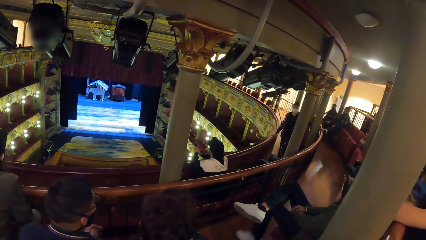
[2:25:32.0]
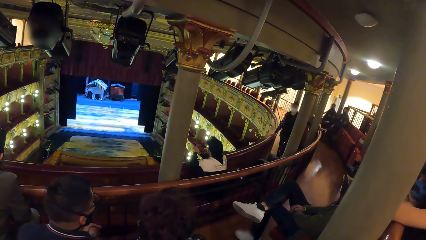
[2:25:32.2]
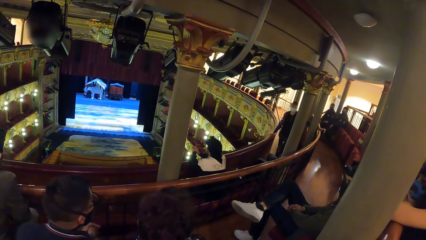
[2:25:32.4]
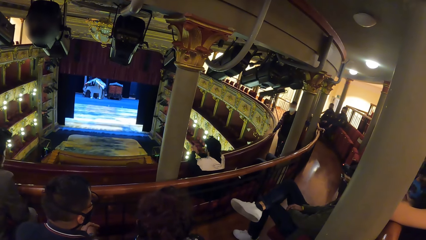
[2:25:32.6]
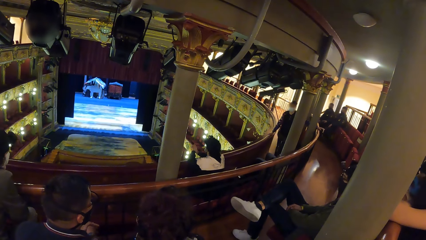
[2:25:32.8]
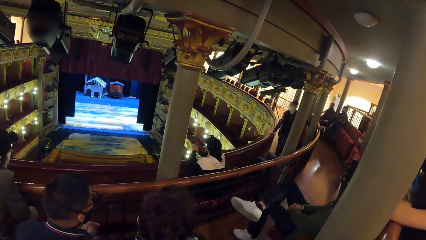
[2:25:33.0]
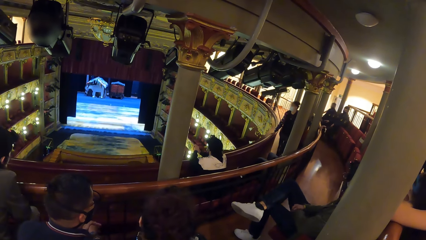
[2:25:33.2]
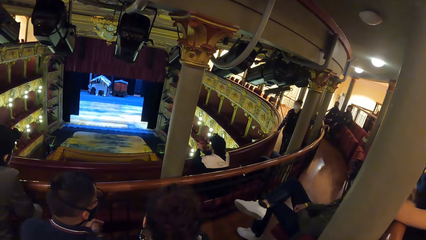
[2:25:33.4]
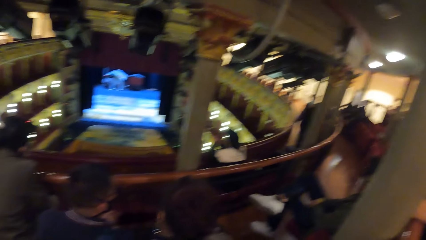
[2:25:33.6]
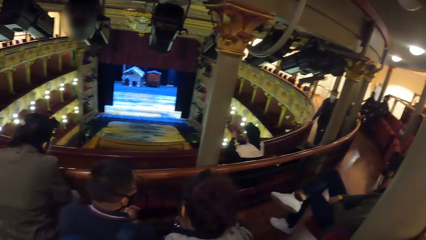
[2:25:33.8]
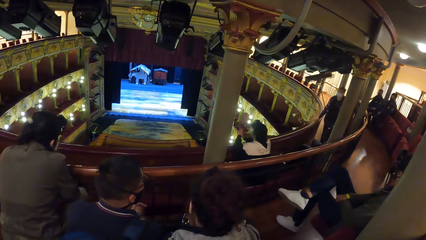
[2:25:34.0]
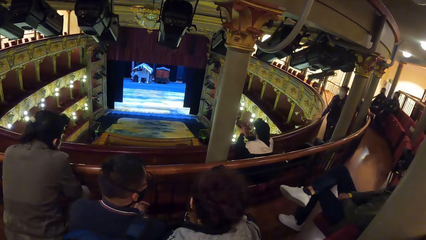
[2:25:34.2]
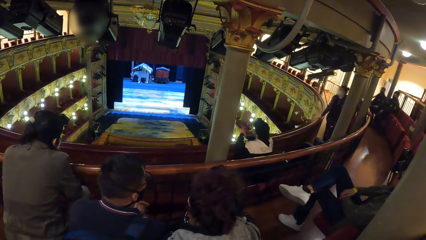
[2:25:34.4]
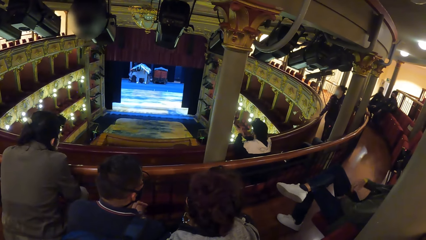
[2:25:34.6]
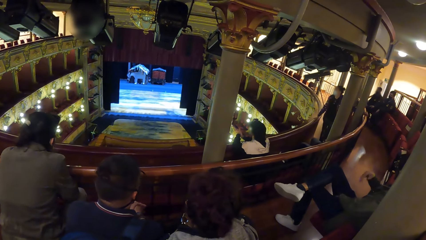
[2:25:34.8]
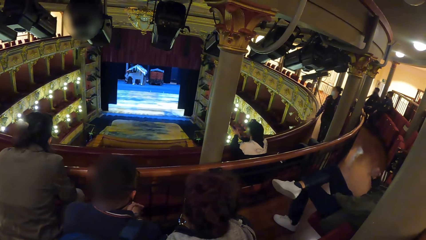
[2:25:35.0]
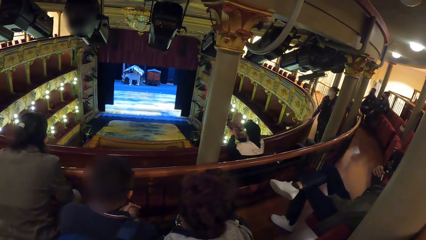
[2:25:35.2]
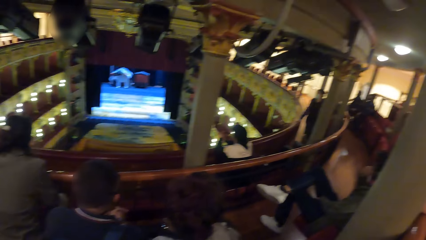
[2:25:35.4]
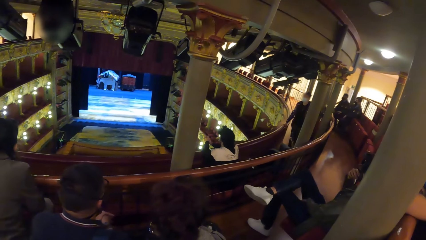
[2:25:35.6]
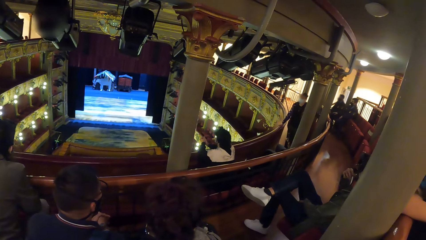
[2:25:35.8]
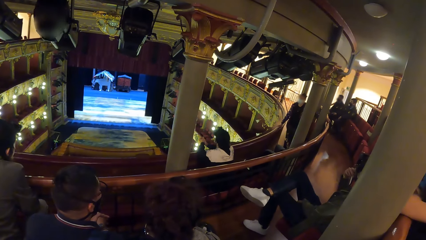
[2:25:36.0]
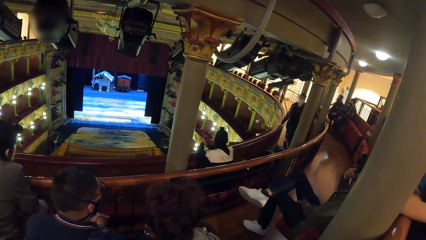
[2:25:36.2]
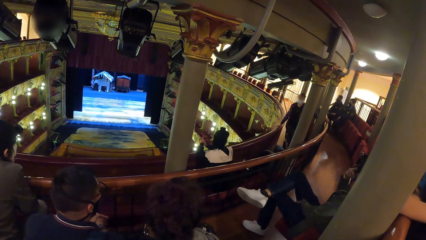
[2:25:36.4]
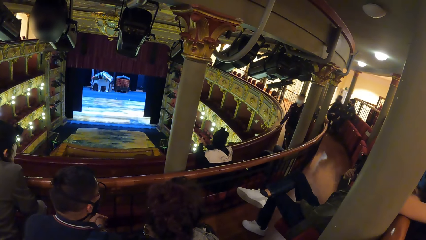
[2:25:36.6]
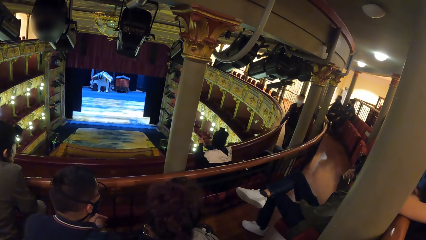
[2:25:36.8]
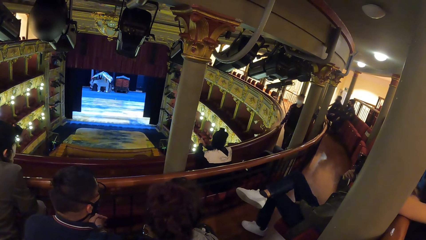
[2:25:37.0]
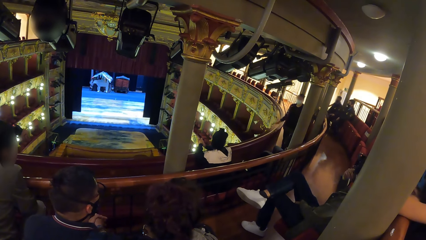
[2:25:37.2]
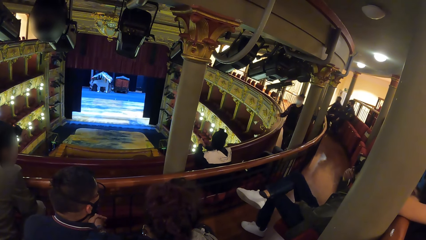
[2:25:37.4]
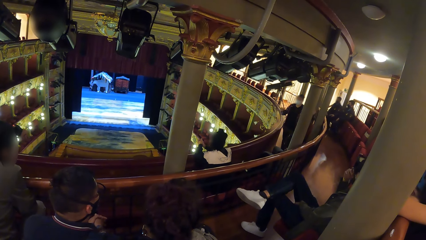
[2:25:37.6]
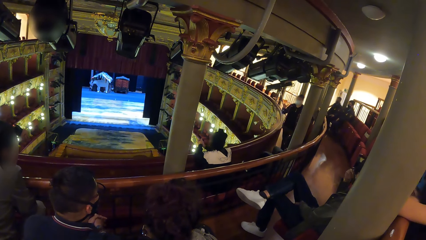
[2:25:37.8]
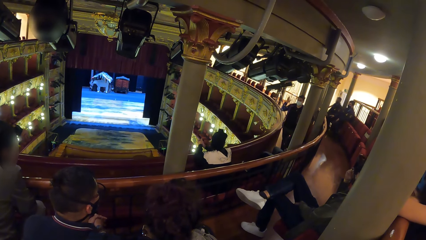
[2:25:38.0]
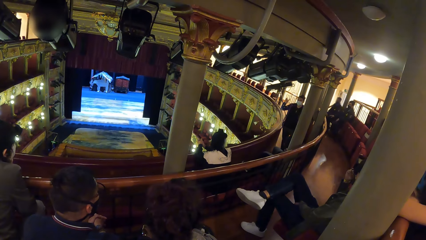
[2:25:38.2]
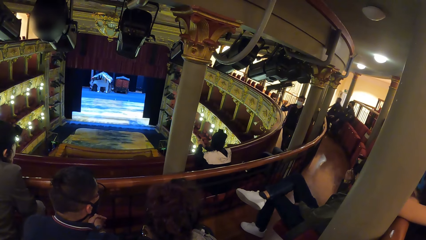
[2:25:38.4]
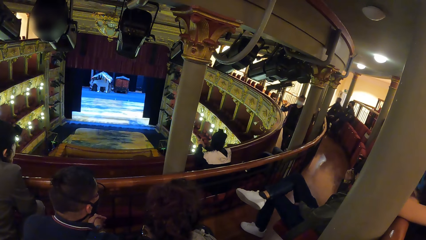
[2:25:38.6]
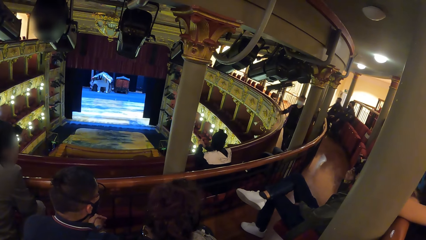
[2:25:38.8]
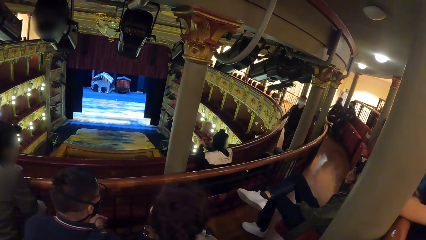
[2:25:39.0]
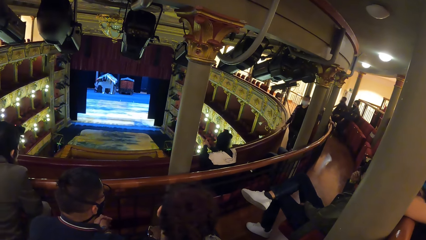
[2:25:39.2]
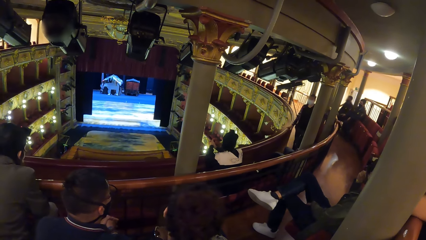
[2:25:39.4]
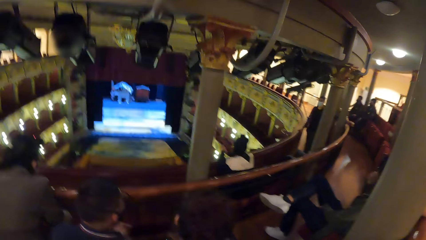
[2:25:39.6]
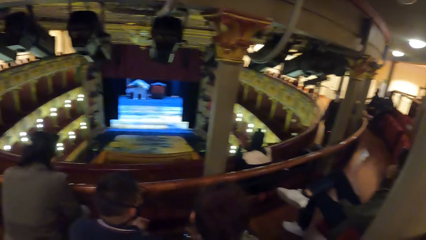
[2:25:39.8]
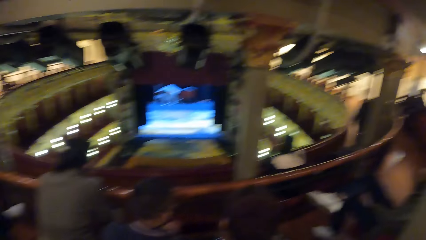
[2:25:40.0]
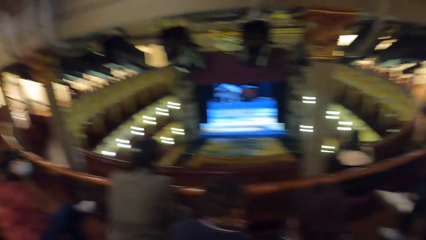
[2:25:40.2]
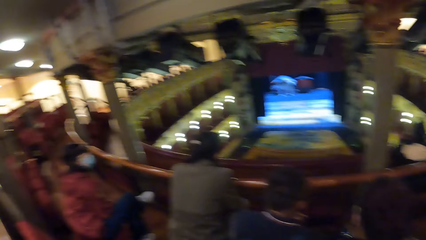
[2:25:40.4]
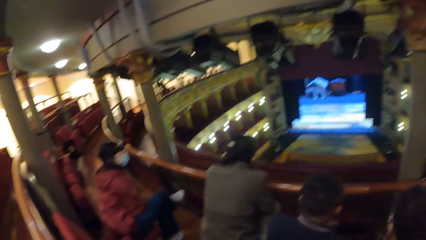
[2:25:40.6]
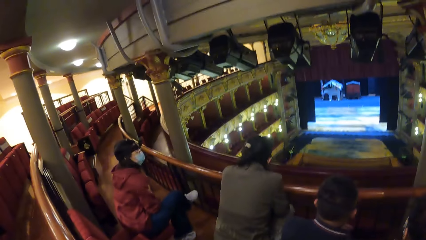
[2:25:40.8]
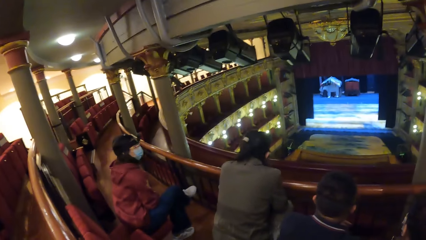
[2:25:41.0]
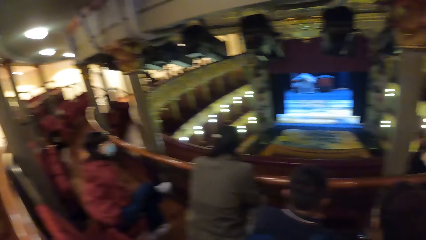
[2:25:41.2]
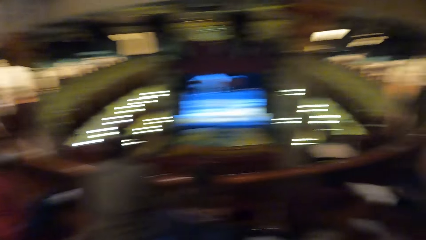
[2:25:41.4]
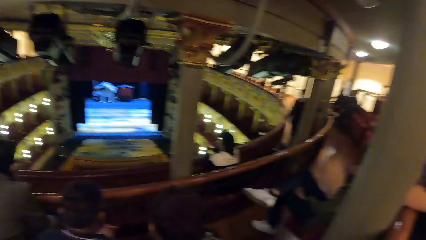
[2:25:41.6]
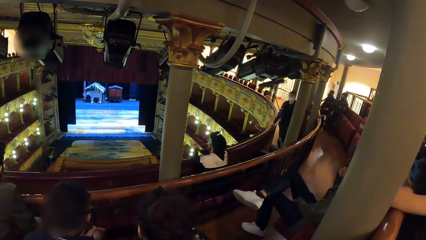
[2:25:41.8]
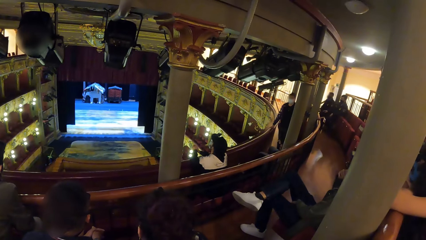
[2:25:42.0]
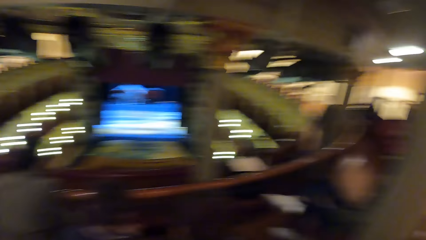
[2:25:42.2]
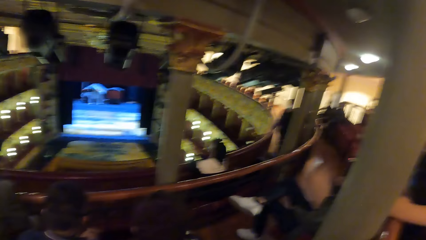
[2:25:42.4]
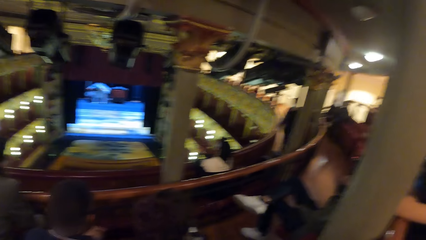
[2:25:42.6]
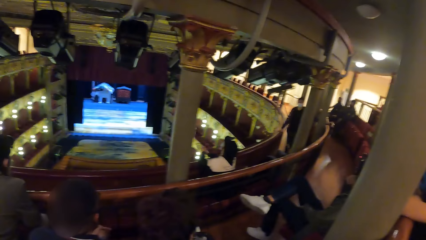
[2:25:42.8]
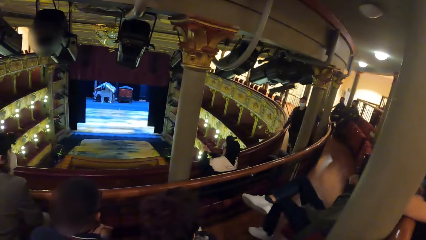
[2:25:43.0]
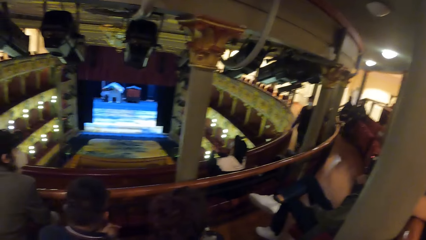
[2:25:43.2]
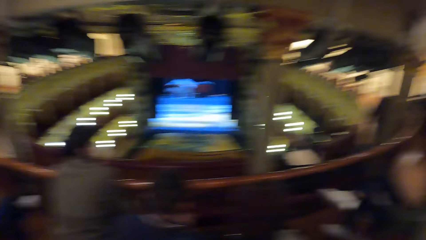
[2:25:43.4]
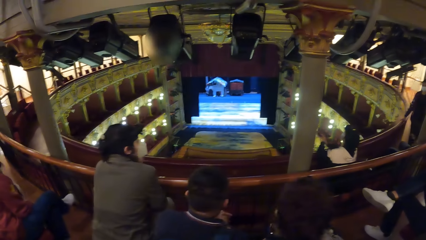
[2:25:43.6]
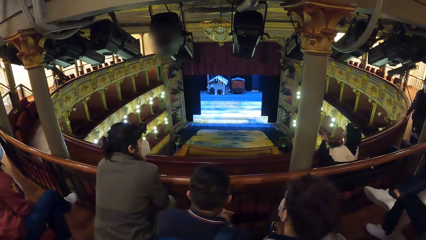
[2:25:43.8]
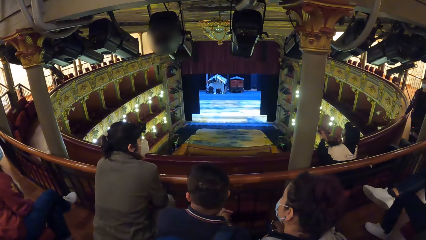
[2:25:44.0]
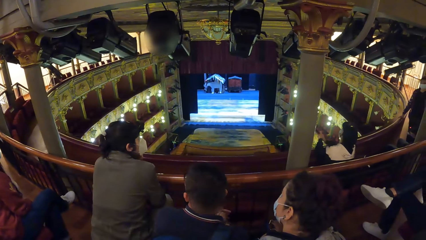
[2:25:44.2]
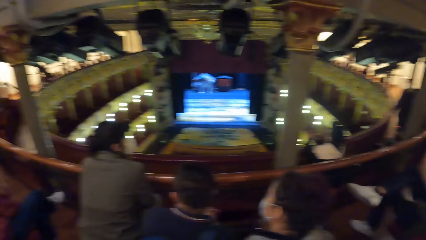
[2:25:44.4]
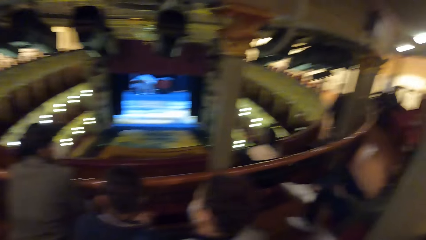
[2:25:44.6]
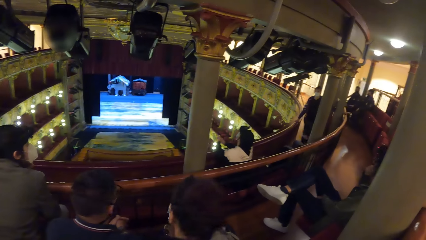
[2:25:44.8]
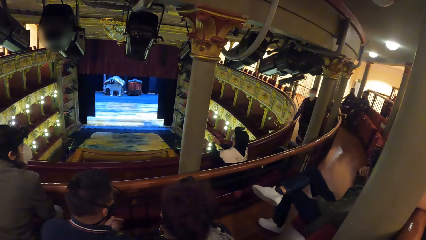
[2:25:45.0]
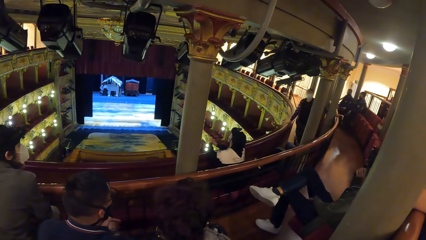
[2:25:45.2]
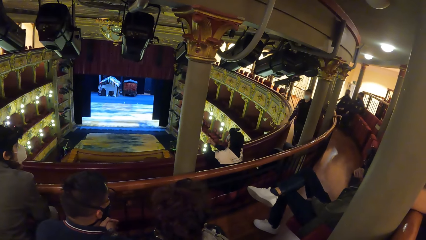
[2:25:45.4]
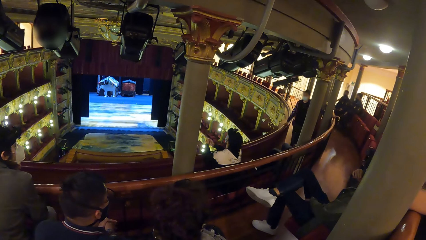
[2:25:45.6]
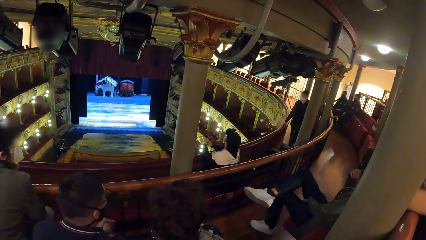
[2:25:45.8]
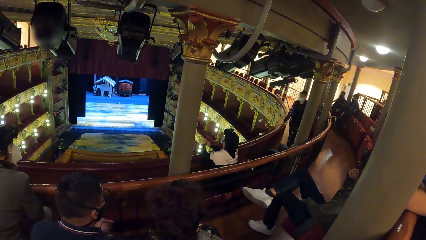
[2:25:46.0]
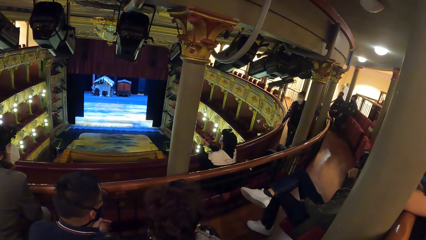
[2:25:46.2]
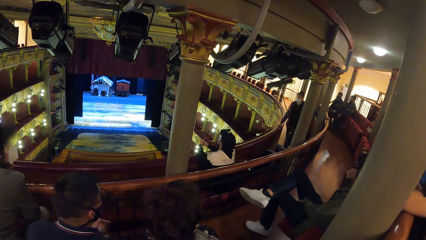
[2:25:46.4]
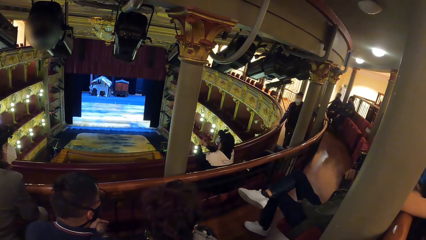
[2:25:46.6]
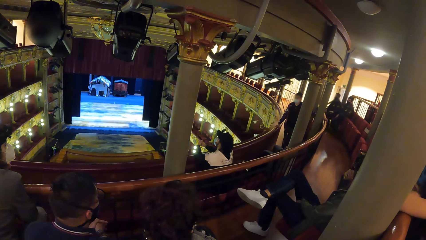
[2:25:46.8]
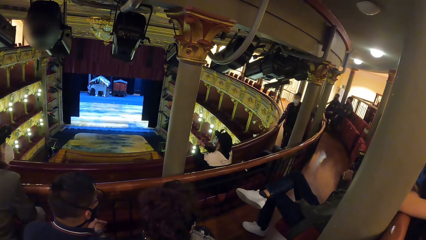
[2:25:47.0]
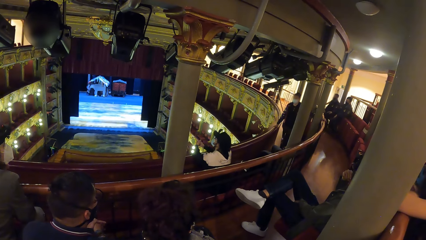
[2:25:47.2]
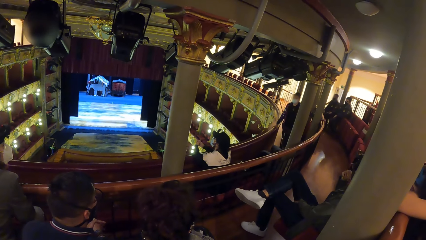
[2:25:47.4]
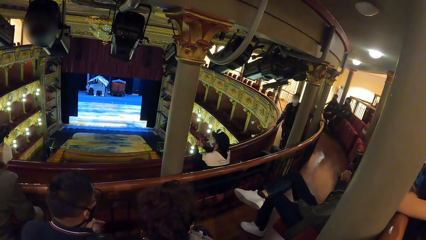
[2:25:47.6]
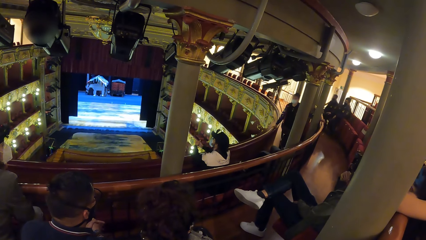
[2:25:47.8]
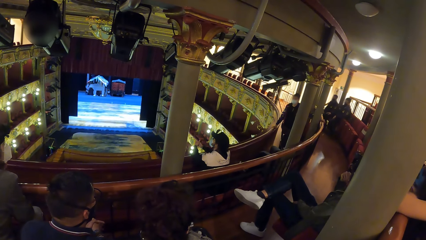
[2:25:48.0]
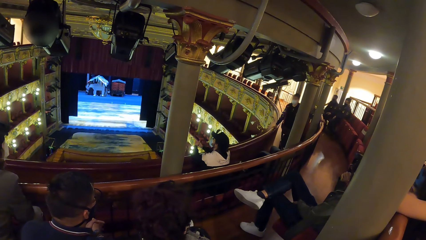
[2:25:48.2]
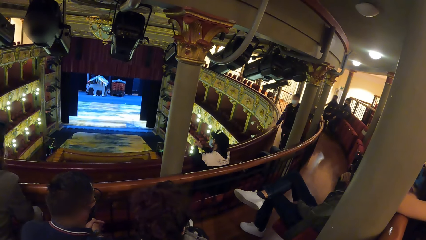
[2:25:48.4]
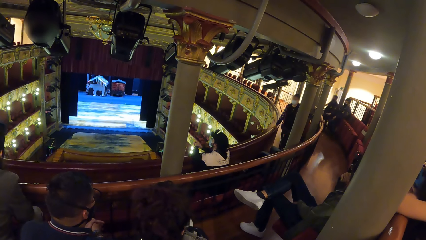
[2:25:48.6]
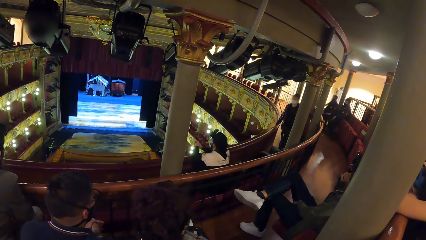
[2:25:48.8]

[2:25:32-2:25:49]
The woman converses with the camera wearer and the group of people. The camera wearer watches a movie in the theater.
